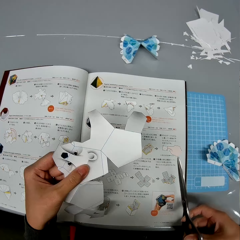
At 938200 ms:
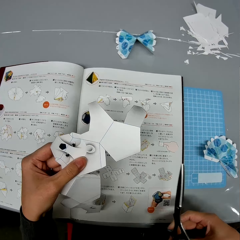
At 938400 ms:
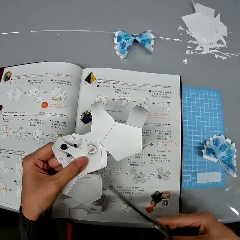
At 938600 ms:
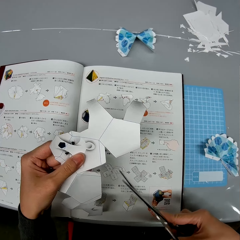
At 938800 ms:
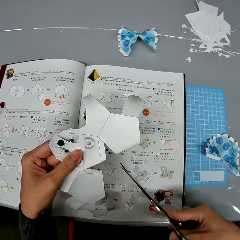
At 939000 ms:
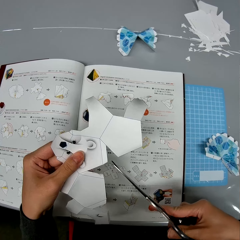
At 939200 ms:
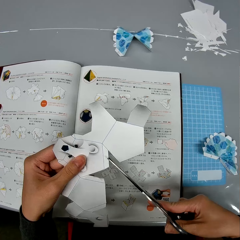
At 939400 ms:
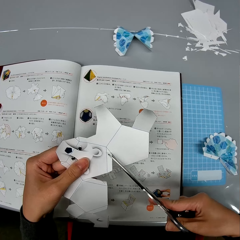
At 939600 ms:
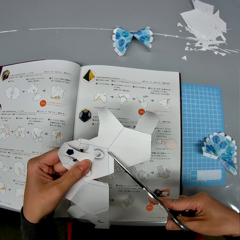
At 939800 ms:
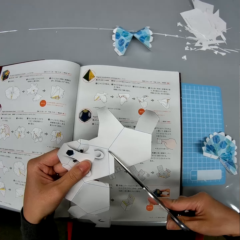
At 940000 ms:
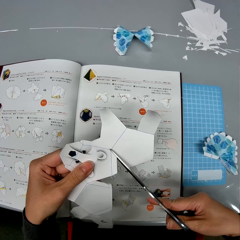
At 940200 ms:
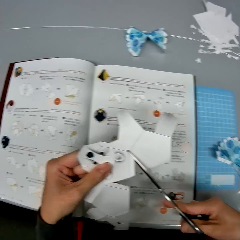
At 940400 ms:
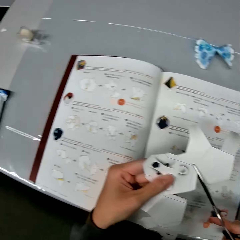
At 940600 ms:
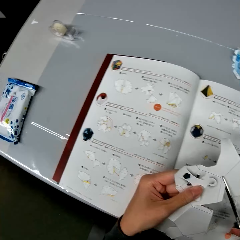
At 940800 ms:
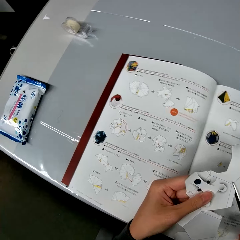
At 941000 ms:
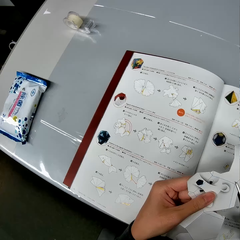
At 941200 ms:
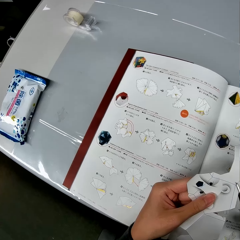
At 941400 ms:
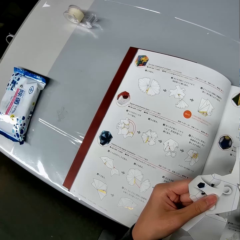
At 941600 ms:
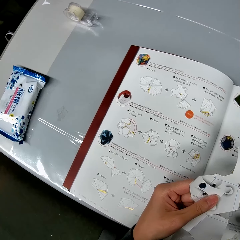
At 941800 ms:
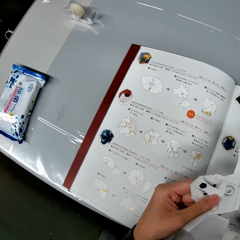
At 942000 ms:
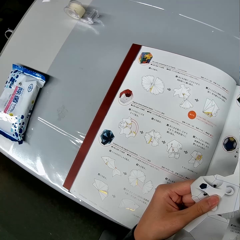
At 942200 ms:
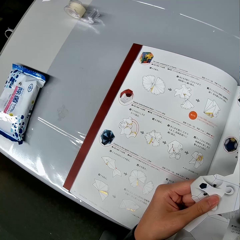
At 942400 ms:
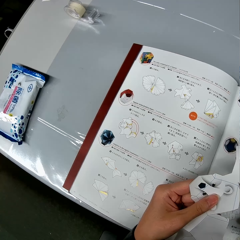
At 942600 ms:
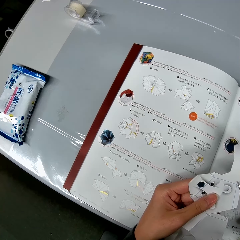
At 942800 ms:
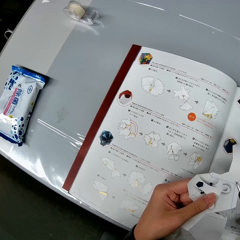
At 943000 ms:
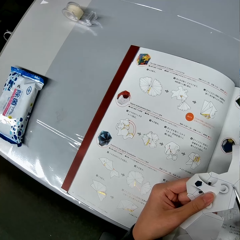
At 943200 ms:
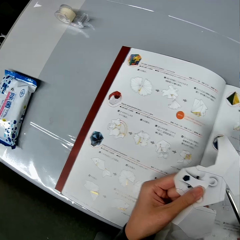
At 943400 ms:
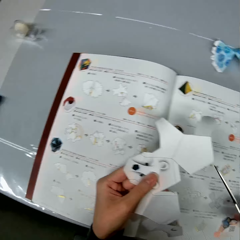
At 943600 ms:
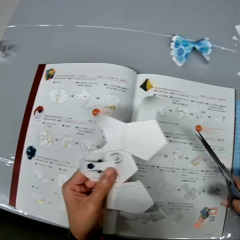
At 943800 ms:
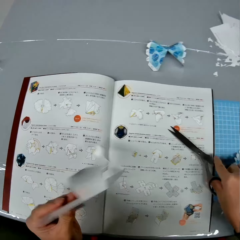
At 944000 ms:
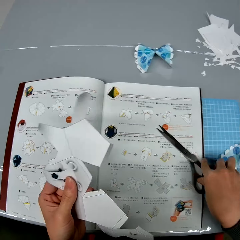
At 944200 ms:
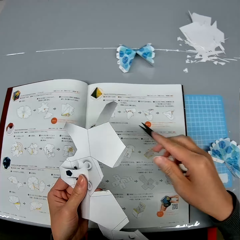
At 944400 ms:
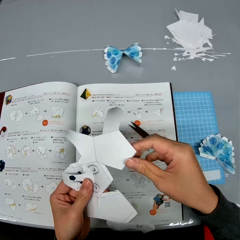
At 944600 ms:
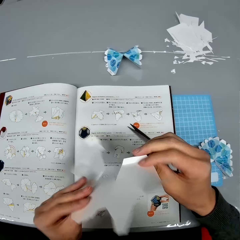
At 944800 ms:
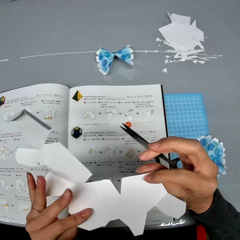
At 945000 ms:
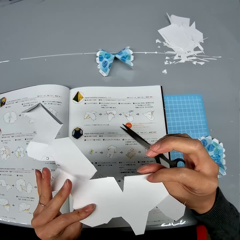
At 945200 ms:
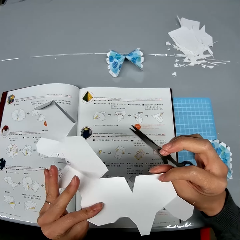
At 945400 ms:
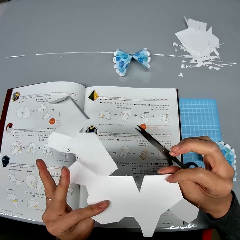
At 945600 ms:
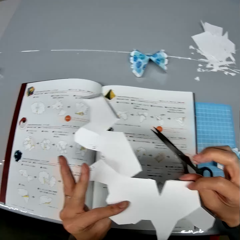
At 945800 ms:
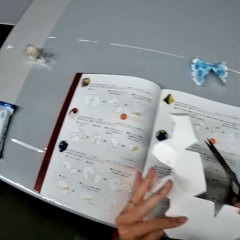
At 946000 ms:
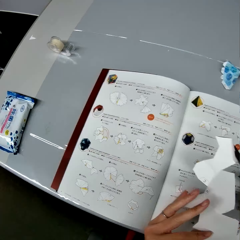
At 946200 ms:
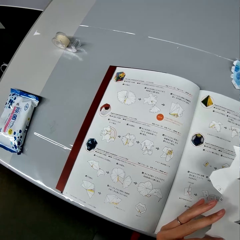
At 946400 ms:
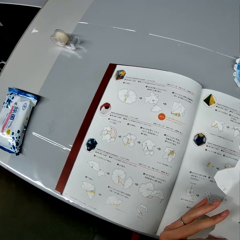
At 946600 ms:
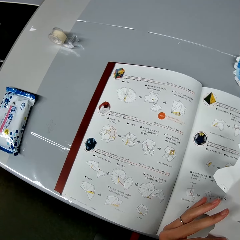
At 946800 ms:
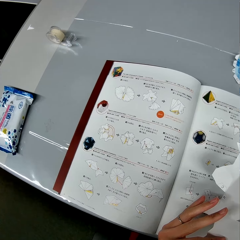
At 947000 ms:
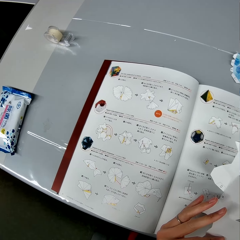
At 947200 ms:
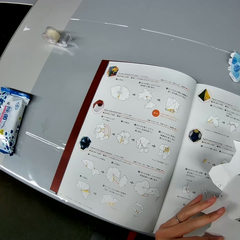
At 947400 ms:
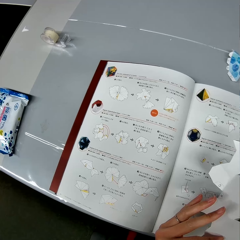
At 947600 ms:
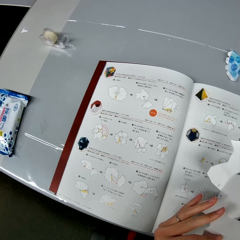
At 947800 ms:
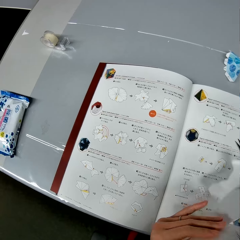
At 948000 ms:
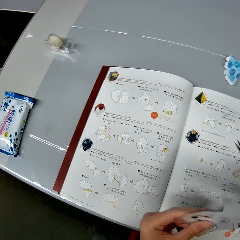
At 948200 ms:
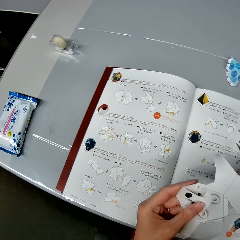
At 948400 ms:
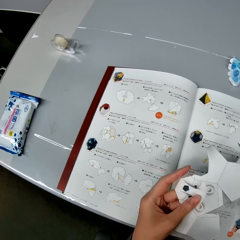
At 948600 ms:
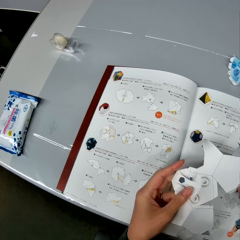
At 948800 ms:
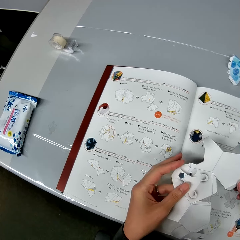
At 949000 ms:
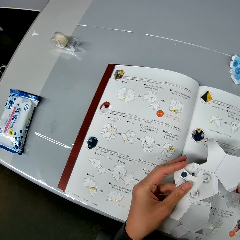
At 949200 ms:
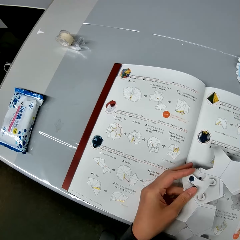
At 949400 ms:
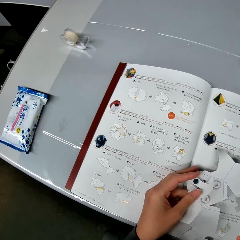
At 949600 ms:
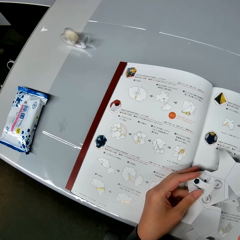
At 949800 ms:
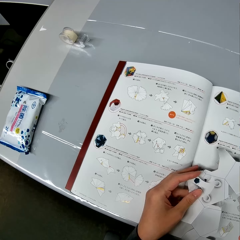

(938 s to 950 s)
The camera wearer cuts a part of the bat-like paper design or paper craft with the scissors. He drops the scissors on the table. He turns the paper craft. He examines the bat-like paper design in his hand. He looks at the instructional manual book.

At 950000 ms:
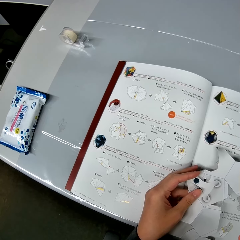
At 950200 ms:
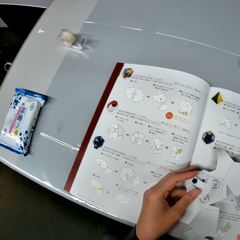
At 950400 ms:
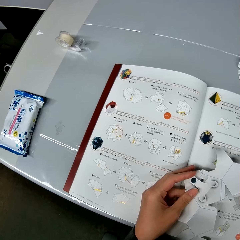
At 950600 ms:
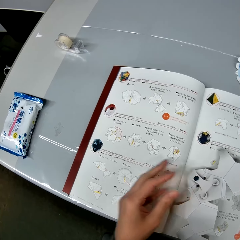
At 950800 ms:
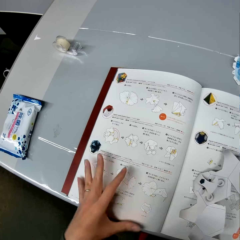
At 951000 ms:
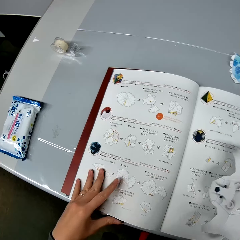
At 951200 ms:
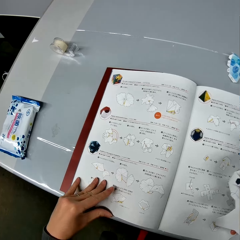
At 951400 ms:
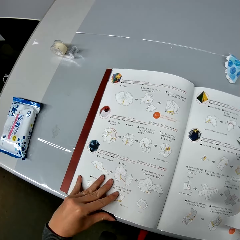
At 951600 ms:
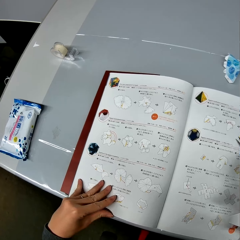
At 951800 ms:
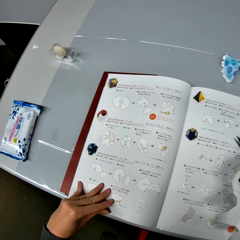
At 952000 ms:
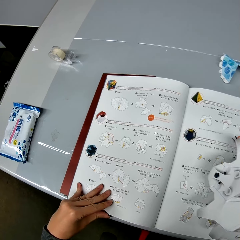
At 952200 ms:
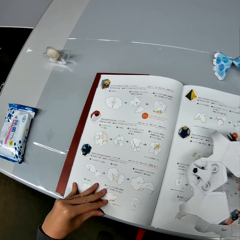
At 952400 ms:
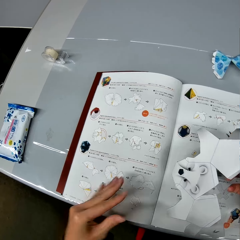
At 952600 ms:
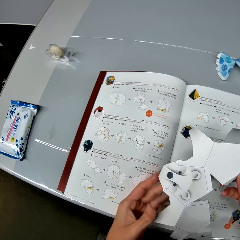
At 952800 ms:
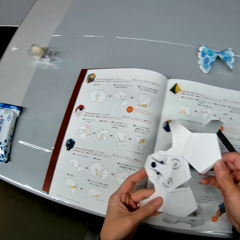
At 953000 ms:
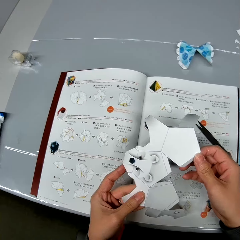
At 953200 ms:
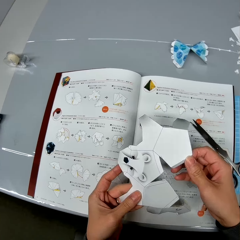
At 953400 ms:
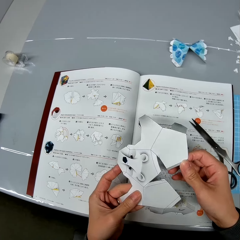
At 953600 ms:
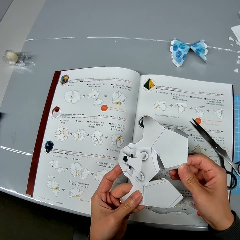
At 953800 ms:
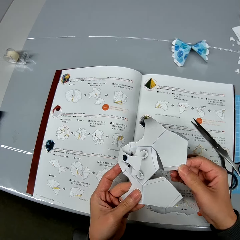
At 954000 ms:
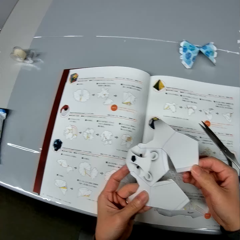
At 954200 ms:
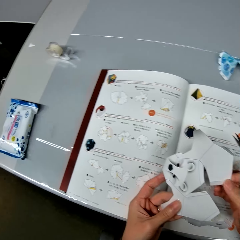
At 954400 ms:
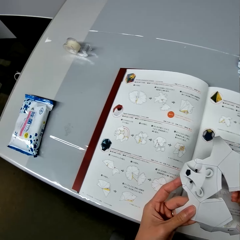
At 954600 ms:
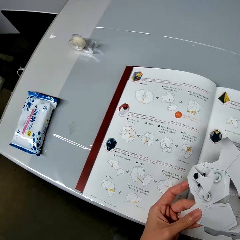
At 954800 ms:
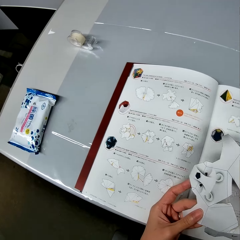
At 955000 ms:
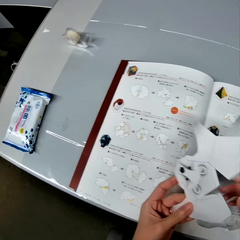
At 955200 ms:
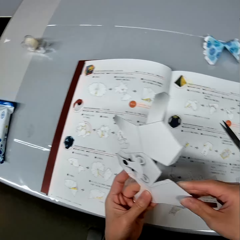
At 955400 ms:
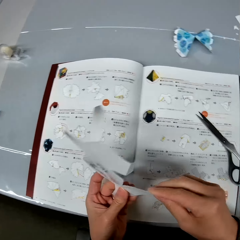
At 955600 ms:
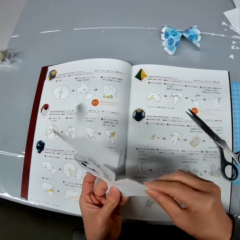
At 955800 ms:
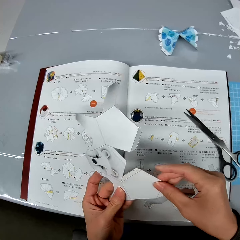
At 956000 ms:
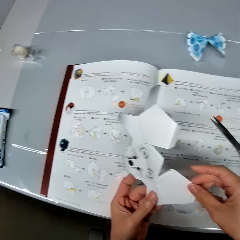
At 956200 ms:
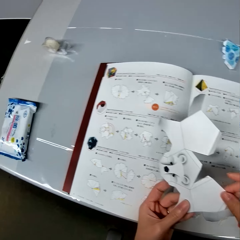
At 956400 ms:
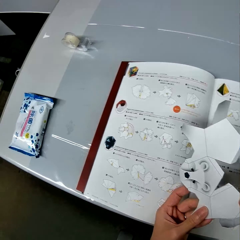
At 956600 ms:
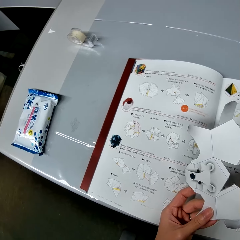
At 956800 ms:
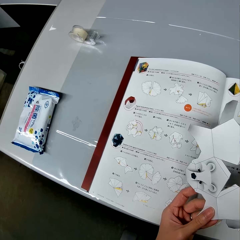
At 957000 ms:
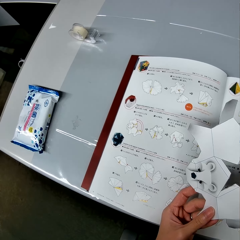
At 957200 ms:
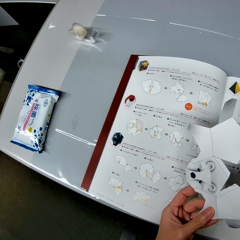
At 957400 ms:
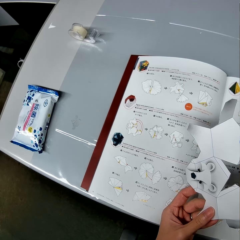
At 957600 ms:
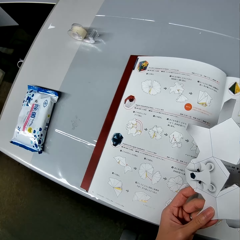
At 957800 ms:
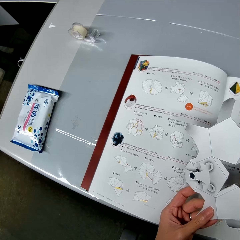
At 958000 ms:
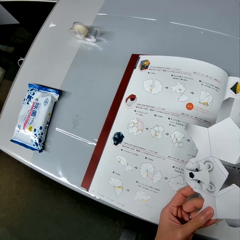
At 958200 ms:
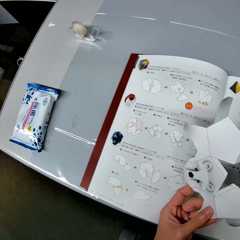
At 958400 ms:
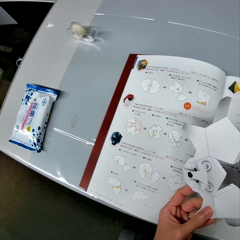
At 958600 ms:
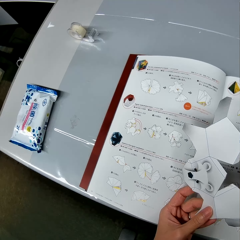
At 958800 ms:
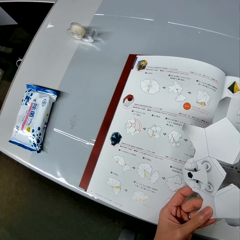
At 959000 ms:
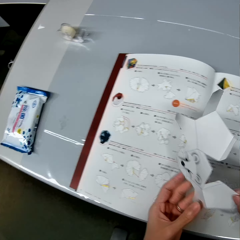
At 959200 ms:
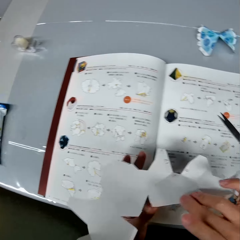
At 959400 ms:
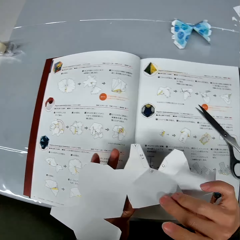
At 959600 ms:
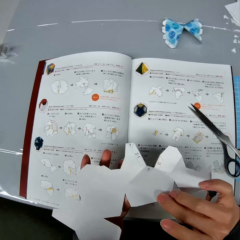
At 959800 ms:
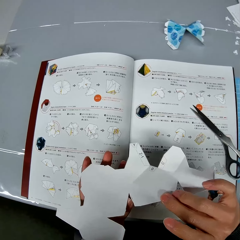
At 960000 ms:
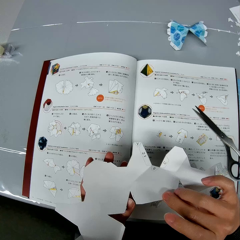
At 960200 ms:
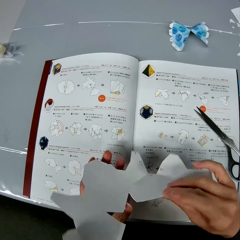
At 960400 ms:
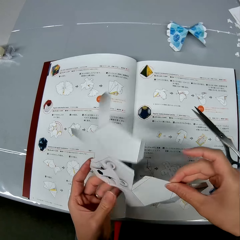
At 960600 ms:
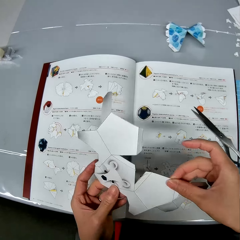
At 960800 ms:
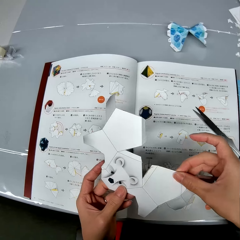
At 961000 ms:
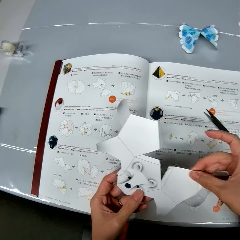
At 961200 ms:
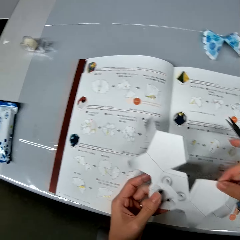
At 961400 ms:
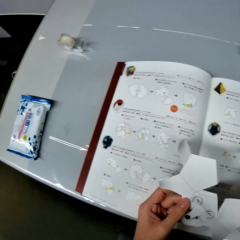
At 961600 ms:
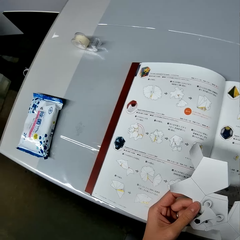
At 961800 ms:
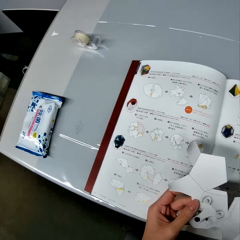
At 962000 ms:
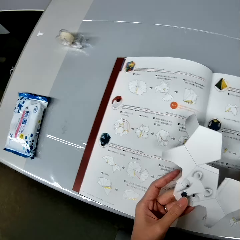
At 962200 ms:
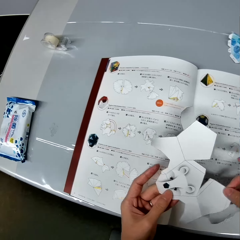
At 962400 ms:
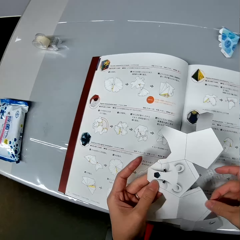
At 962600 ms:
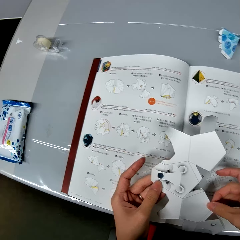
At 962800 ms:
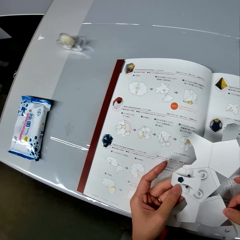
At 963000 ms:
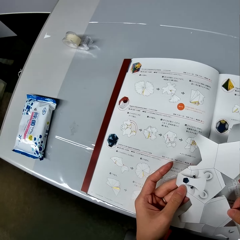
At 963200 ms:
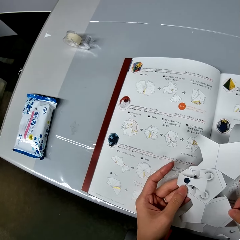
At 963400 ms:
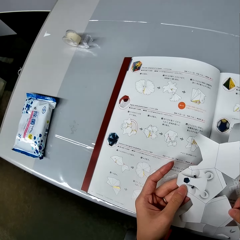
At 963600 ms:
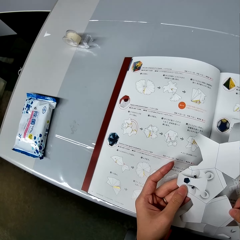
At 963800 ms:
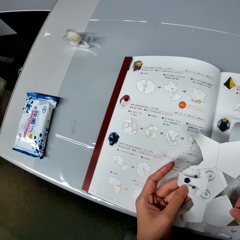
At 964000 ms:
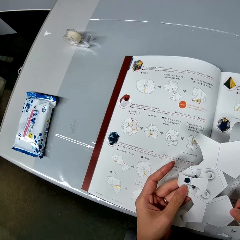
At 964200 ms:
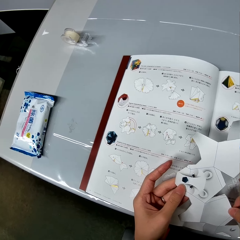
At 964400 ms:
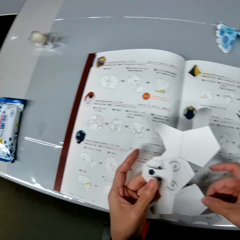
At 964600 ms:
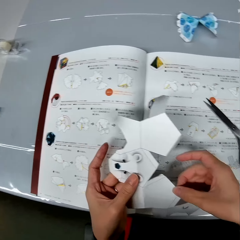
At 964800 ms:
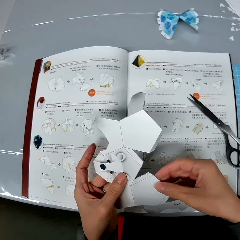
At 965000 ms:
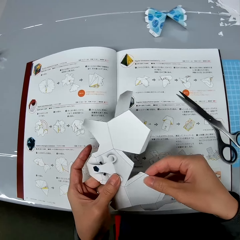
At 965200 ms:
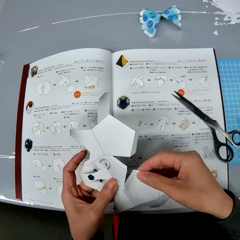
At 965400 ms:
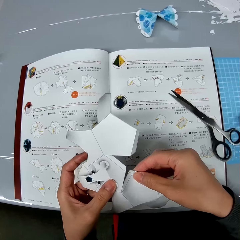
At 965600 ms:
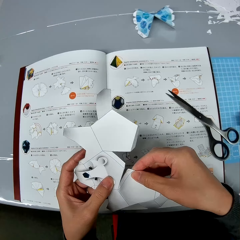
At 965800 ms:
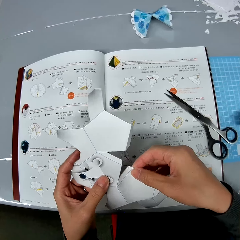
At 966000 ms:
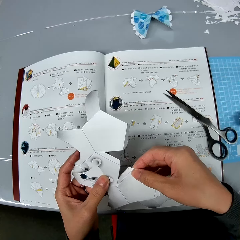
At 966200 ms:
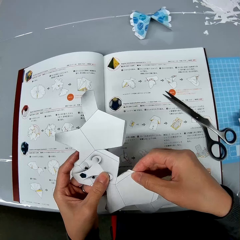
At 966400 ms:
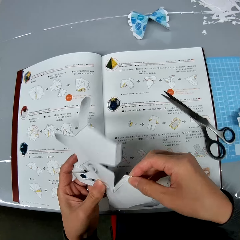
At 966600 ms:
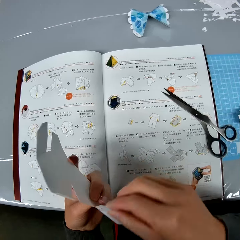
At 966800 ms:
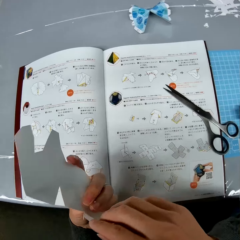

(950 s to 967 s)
The camera wearer touches the textbook on the table with his left hand. He holds the paper craft. He turns the paper craft.
